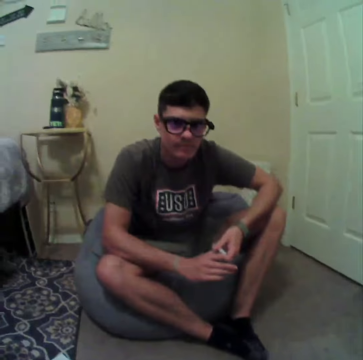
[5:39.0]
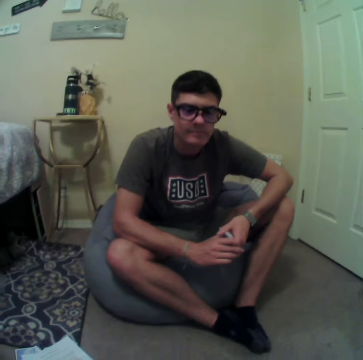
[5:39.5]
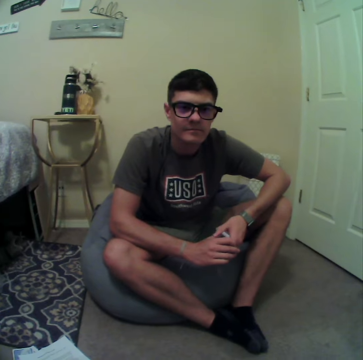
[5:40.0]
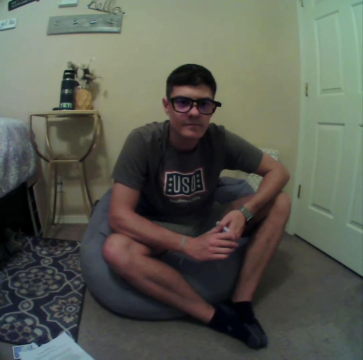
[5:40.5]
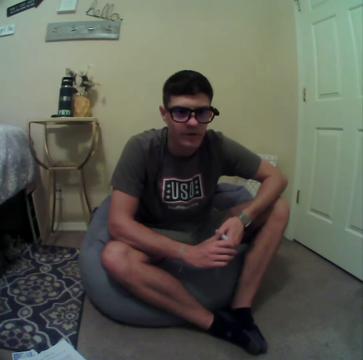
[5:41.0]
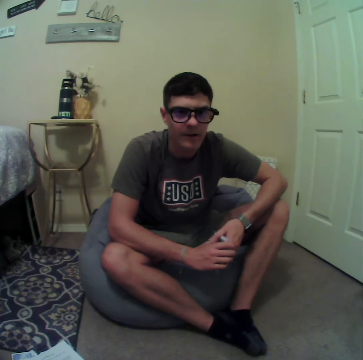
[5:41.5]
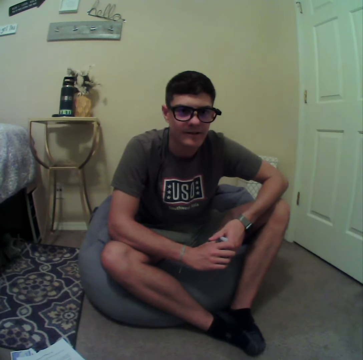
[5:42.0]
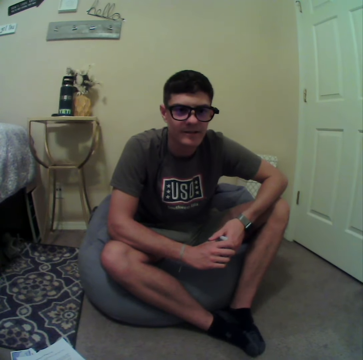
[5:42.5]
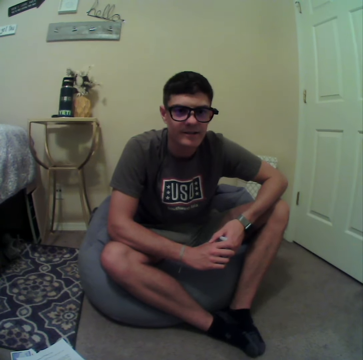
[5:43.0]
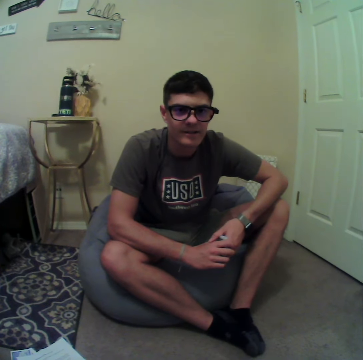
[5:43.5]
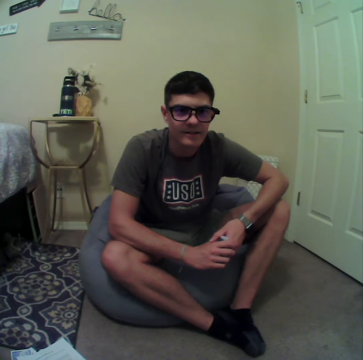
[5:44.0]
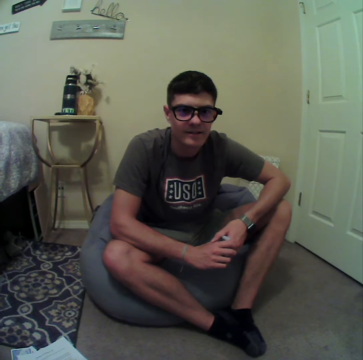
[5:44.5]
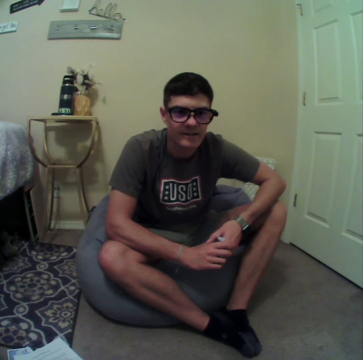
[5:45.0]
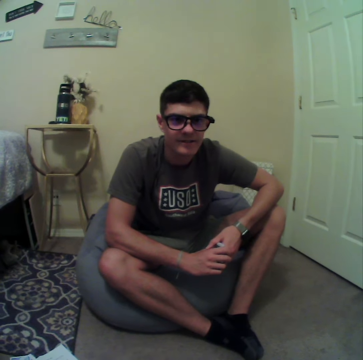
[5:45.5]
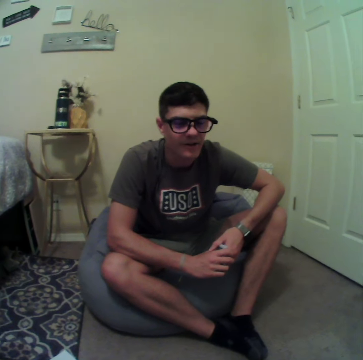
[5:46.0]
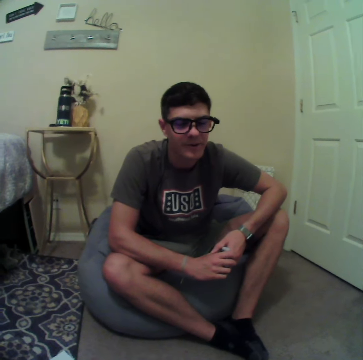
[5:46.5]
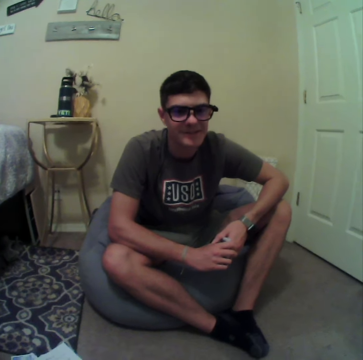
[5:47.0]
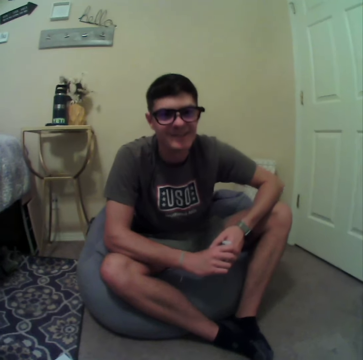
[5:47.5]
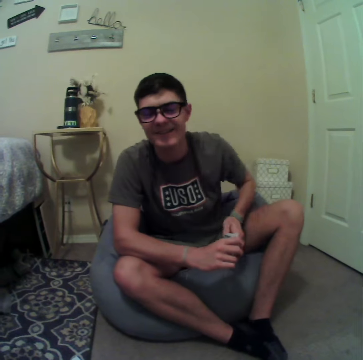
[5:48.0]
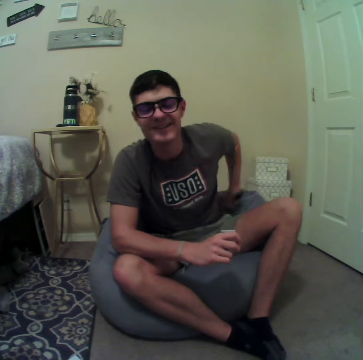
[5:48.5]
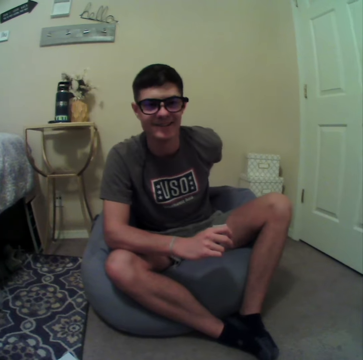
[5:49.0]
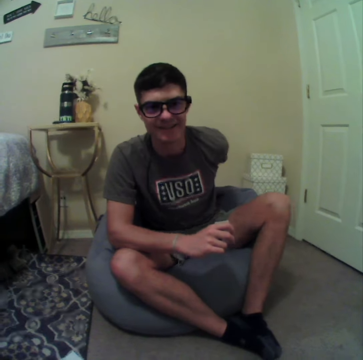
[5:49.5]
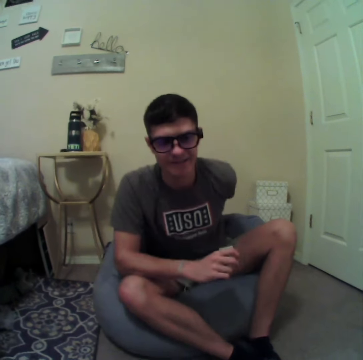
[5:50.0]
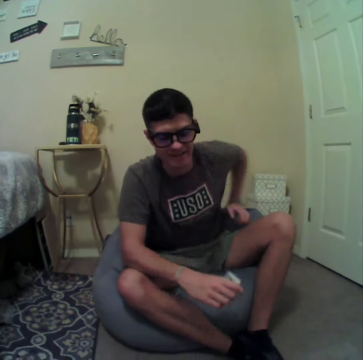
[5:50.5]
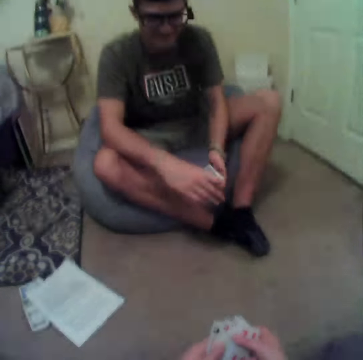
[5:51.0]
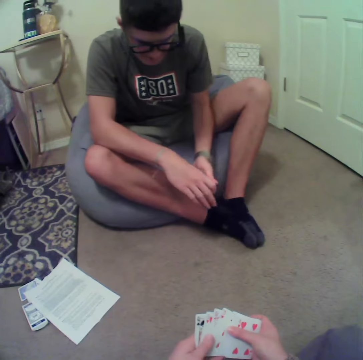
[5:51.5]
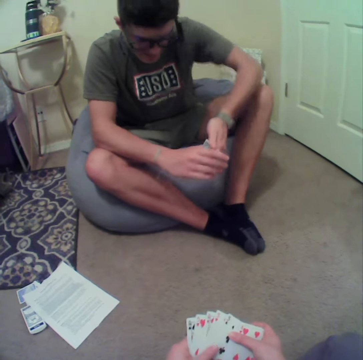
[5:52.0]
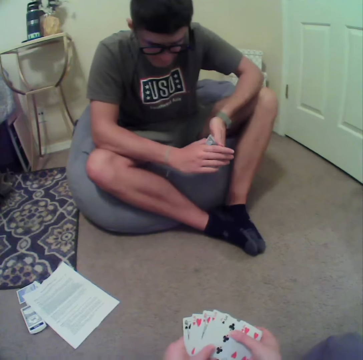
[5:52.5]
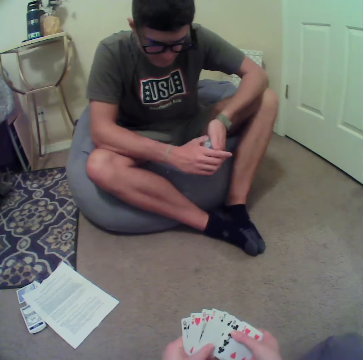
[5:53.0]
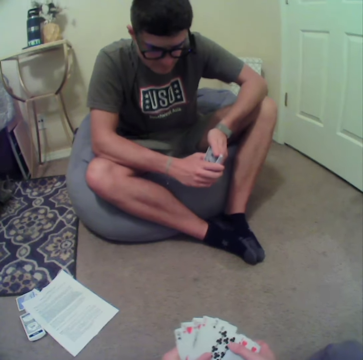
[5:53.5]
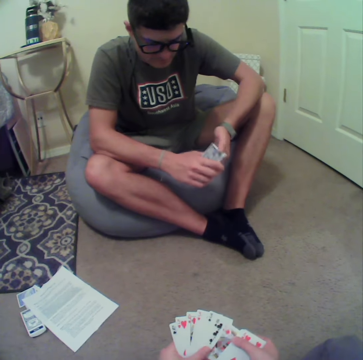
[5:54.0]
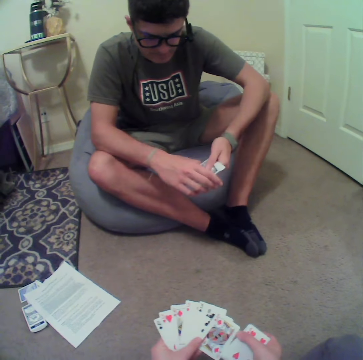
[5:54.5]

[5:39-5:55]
The camera wearer stares at a man. The man talks to the camera wearer. The man scrubs the back. The camera wearer aligns the cards at hand.

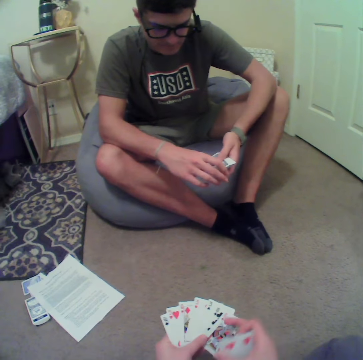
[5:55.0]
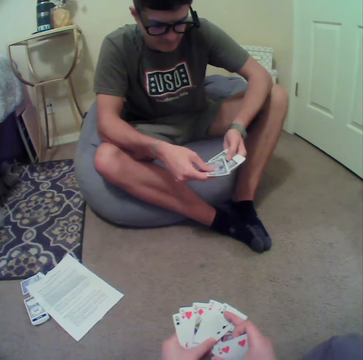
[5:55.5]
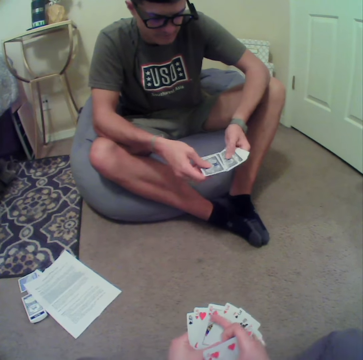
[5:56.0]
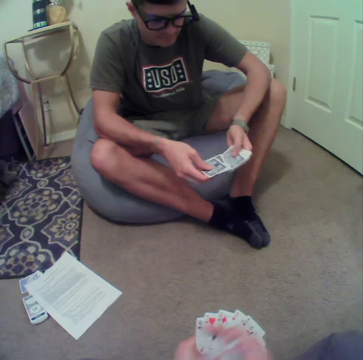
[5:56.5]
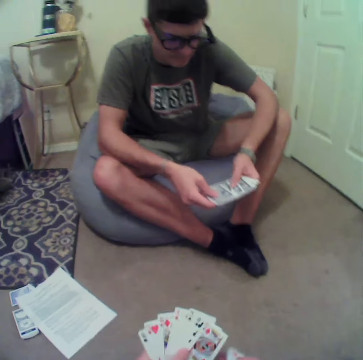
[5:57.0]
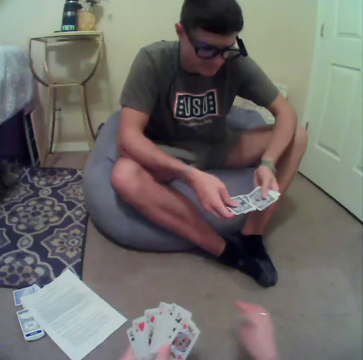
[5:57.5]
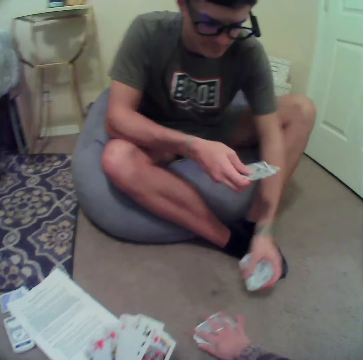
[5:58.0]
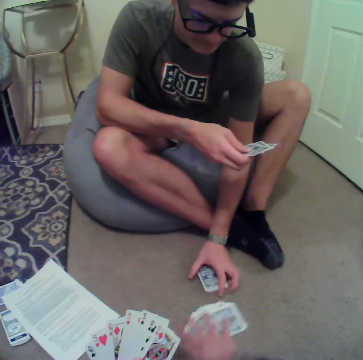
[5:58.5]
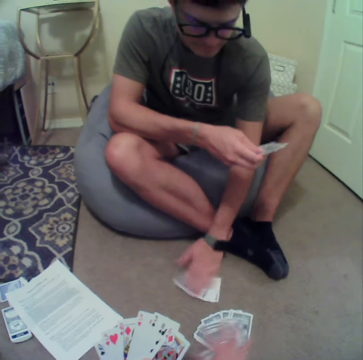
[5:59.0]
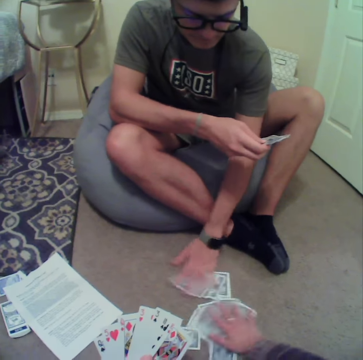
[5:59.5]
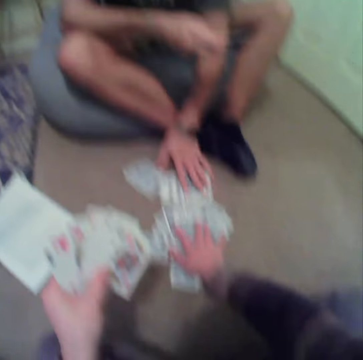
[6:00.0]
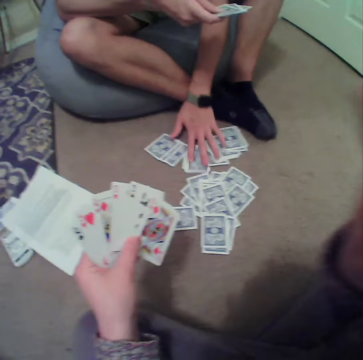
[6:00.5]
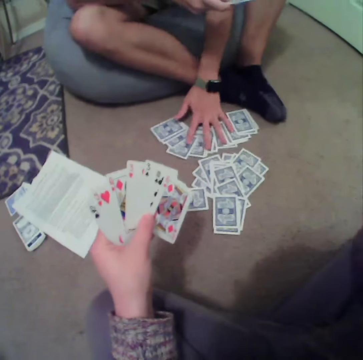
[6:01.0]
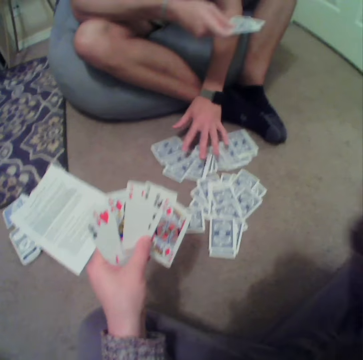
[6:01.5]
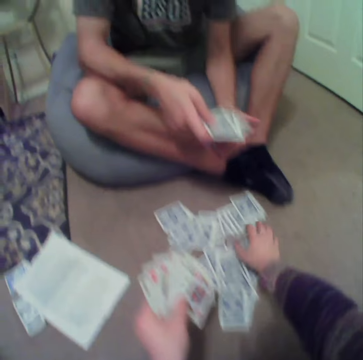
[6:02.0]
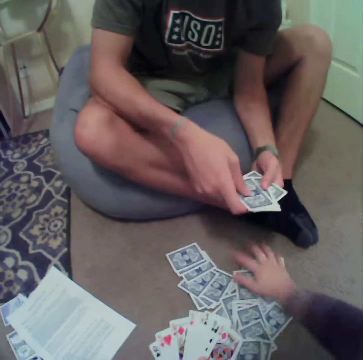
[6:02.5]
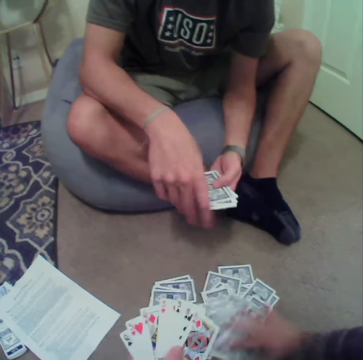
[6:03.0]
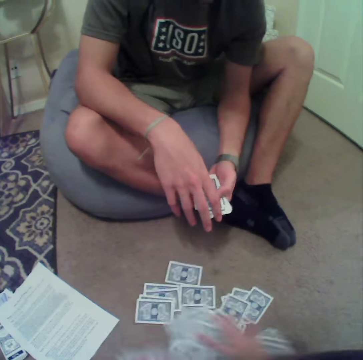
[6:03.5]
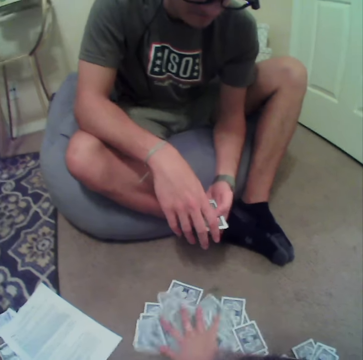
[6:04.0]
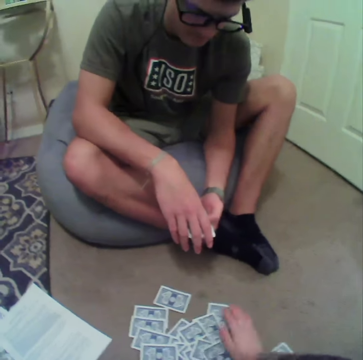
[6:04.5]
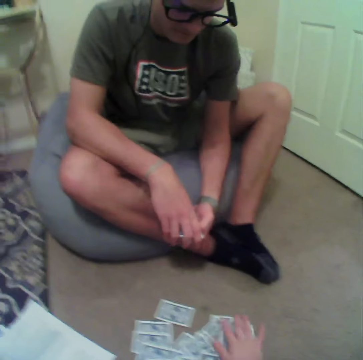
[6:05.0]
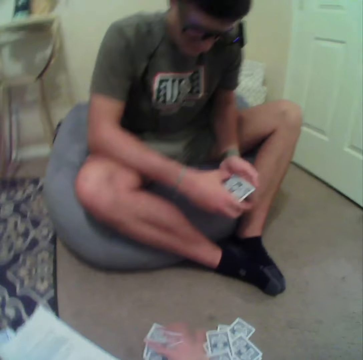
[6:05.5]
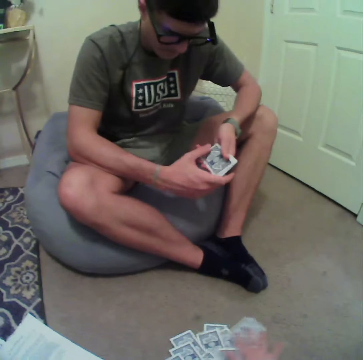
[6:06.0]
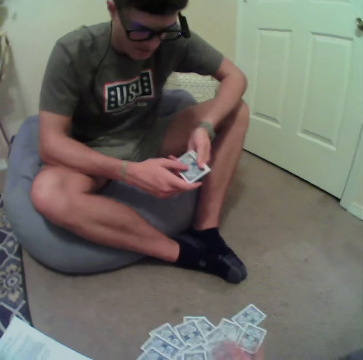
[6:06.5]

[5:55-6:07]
A man aligns the cards at hand. The camera wearer plays cards and drops the card on the floor. The man plays cards and spreads the cards on the floor. The camera wearer plays cards and spreads the cards on the floor.

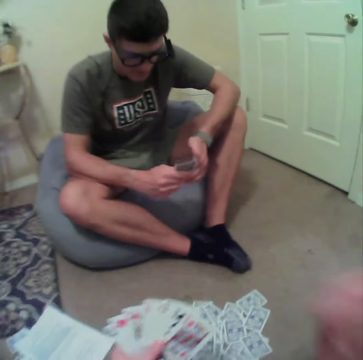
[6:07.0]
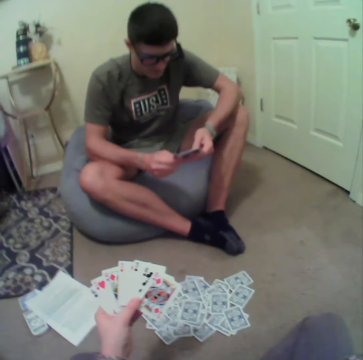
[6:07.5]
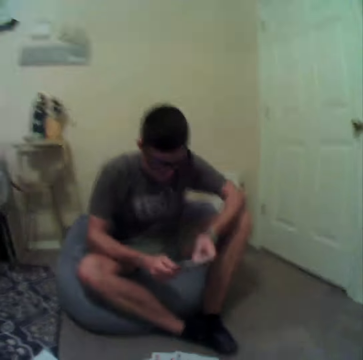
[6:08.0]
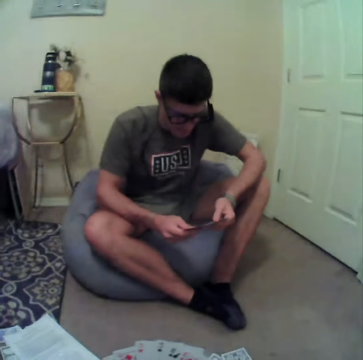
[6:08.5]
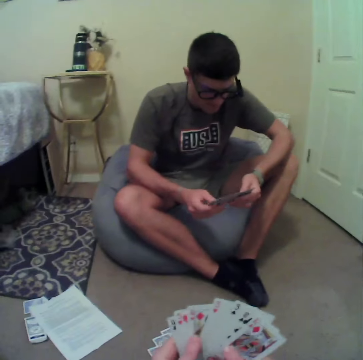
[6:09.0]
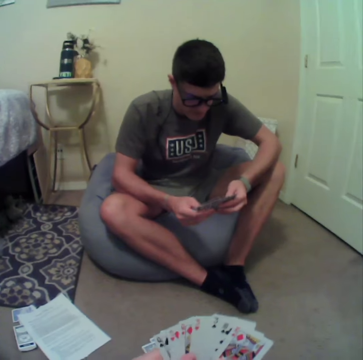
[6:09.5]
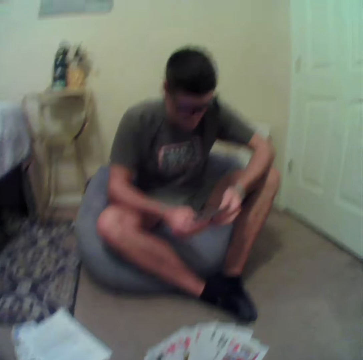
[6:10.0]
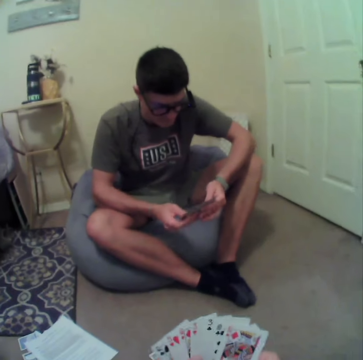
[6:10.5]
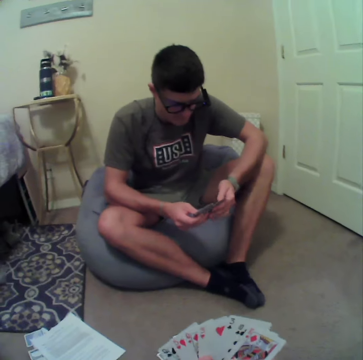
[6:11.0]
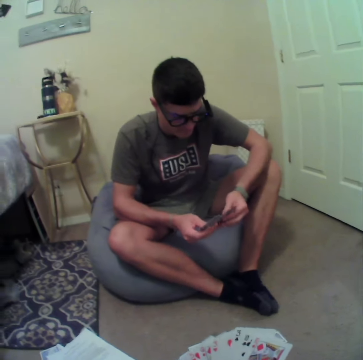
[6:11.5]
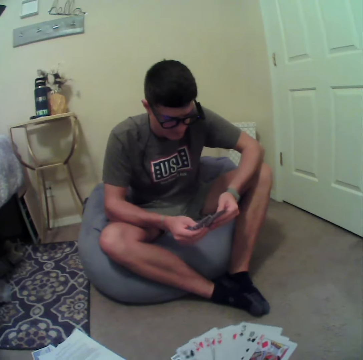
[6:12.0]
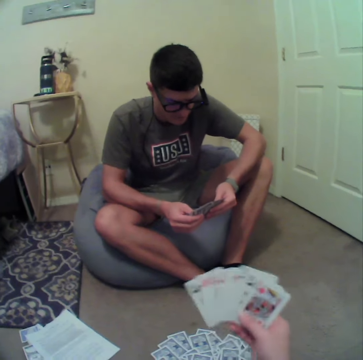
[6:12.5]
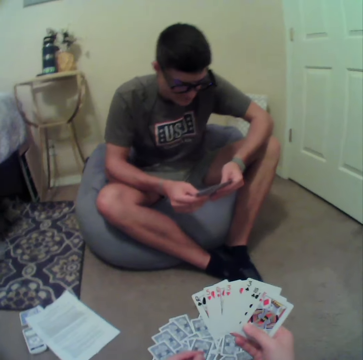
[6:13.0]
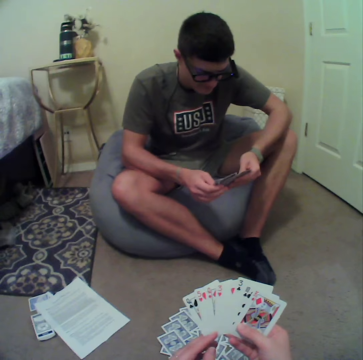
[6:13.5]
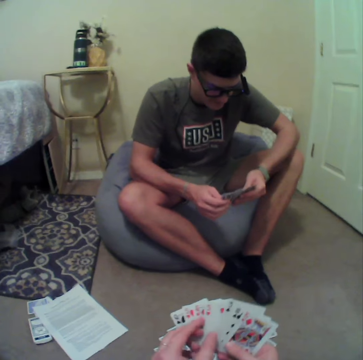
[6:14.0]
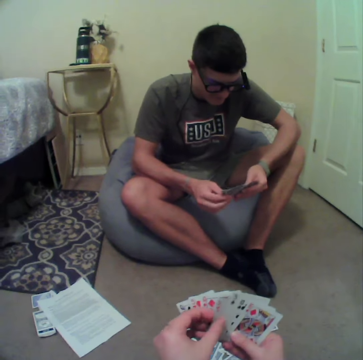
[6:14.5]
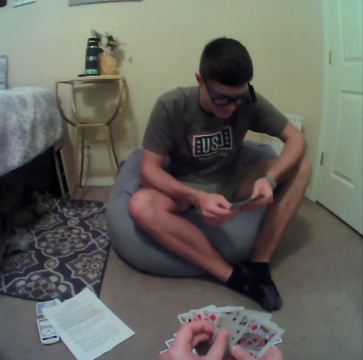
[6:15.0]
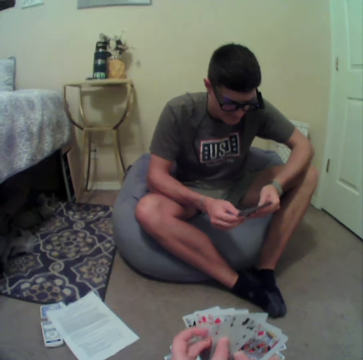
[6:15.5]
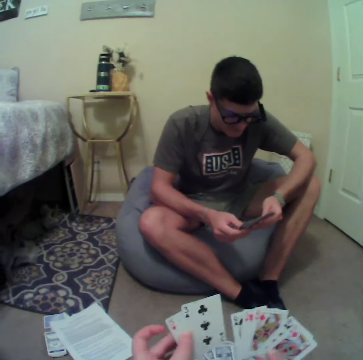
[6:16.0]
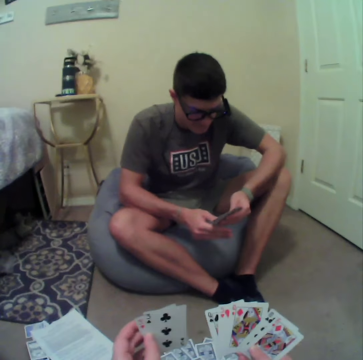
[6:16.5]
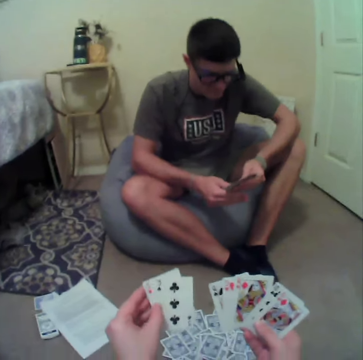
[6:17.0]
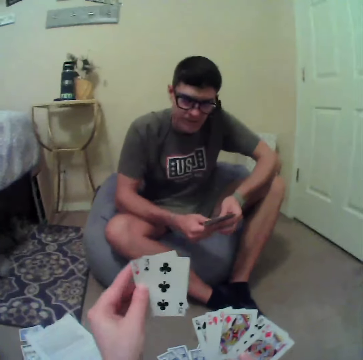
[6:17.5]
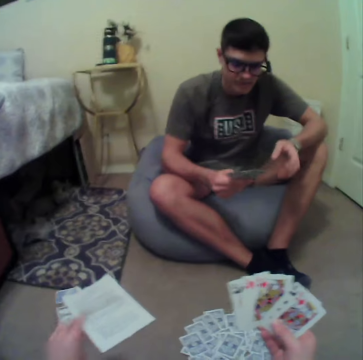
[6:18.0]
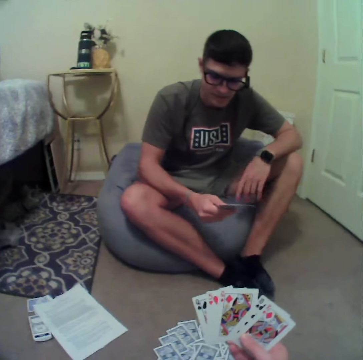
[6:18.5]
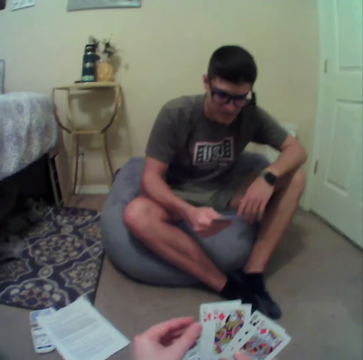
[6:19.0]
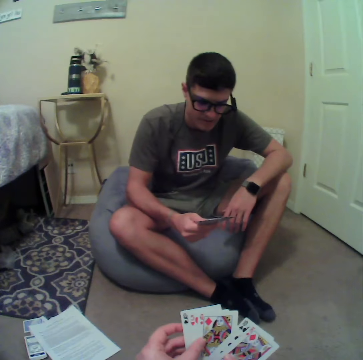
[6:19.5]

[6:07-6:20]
A man aligns the cards at hand. The camera wearer aligns the cards at hand. They drop the cards on the floor.
